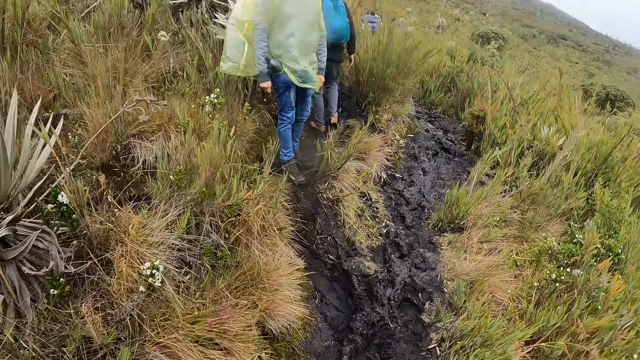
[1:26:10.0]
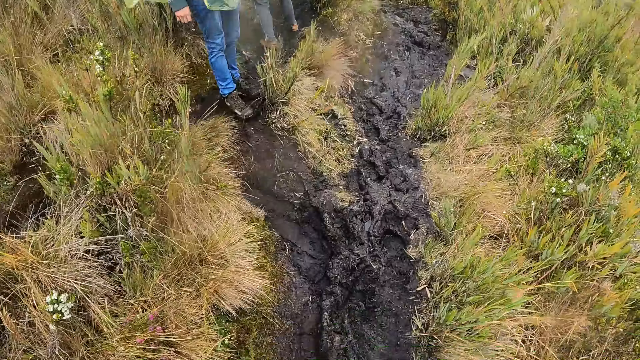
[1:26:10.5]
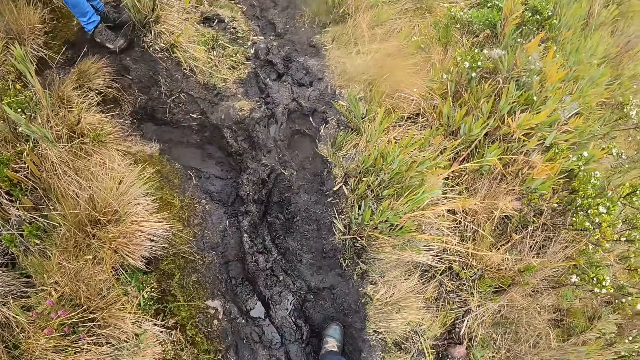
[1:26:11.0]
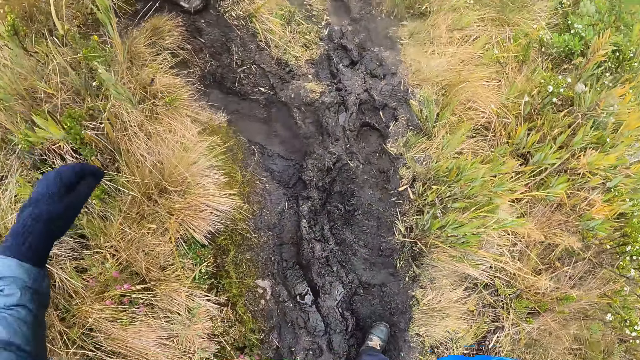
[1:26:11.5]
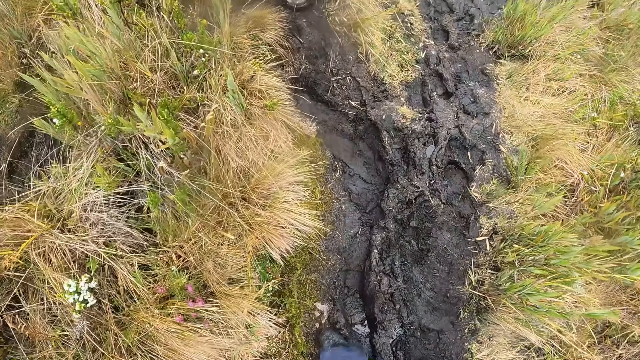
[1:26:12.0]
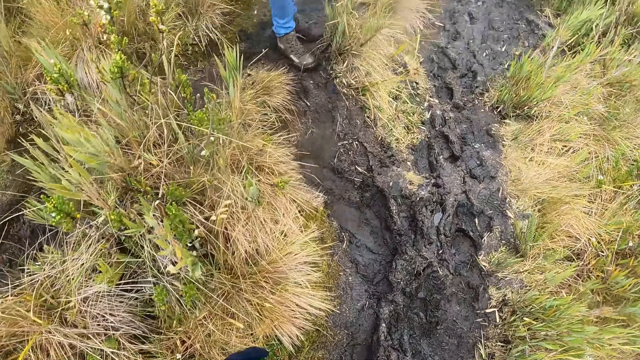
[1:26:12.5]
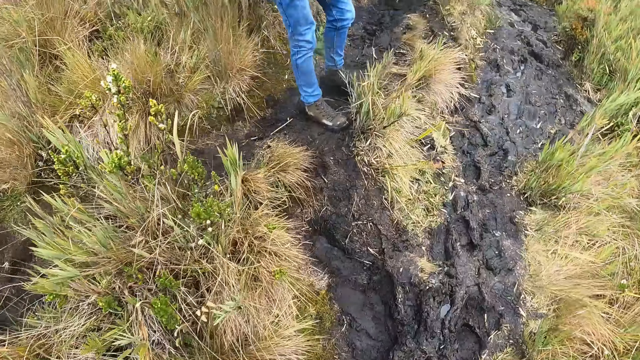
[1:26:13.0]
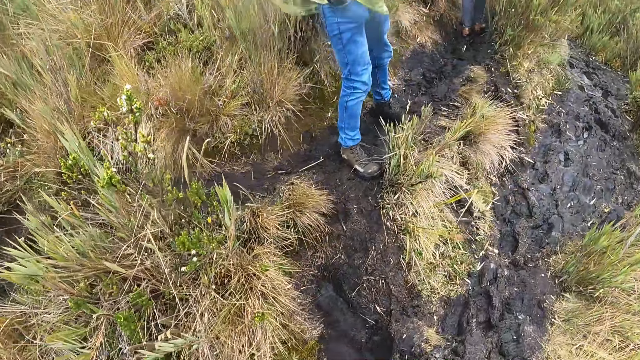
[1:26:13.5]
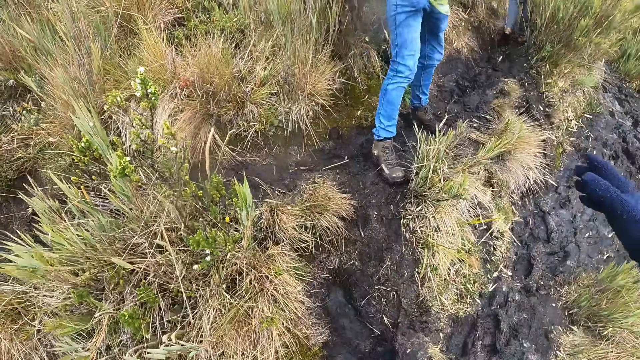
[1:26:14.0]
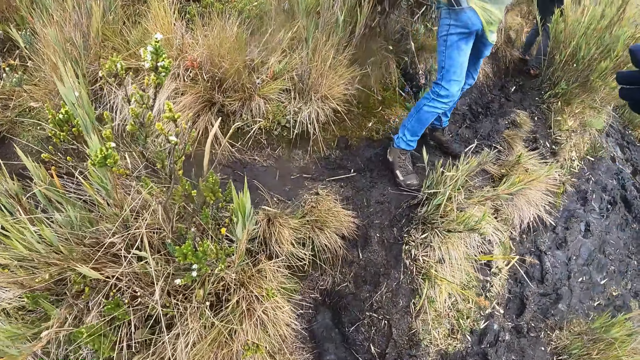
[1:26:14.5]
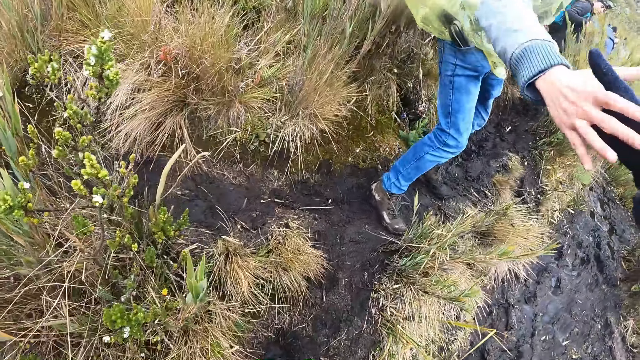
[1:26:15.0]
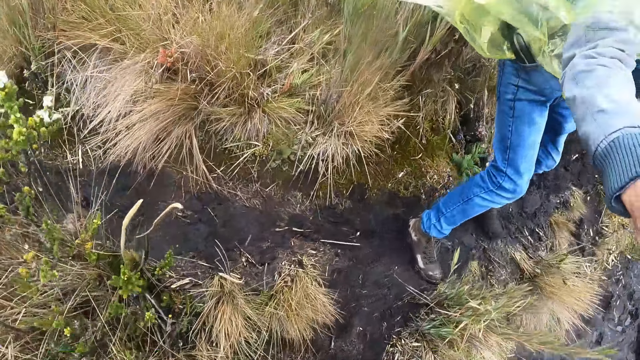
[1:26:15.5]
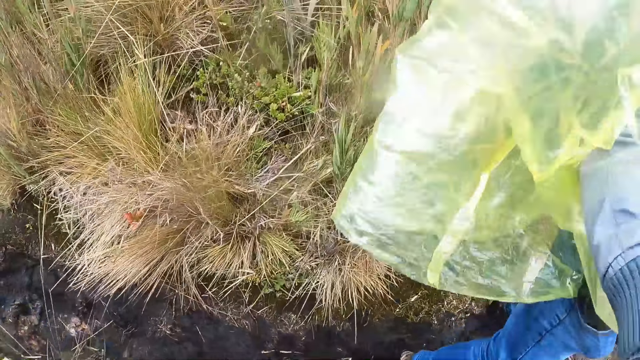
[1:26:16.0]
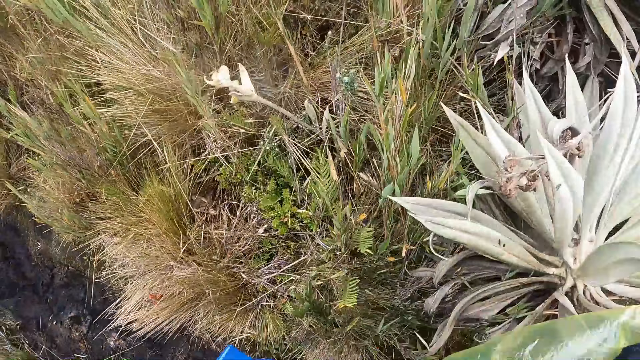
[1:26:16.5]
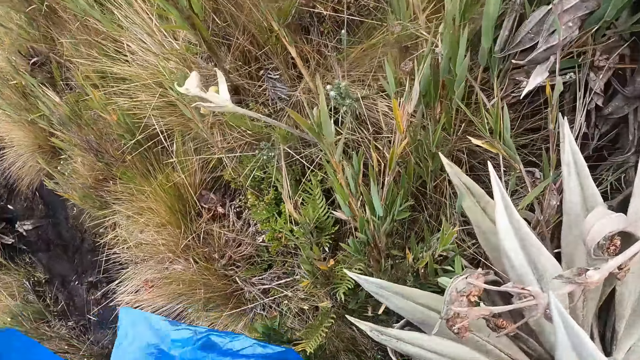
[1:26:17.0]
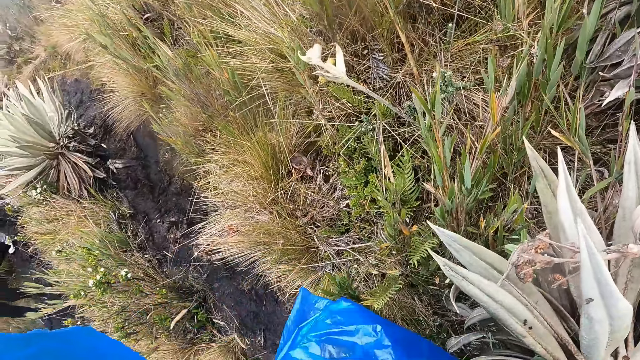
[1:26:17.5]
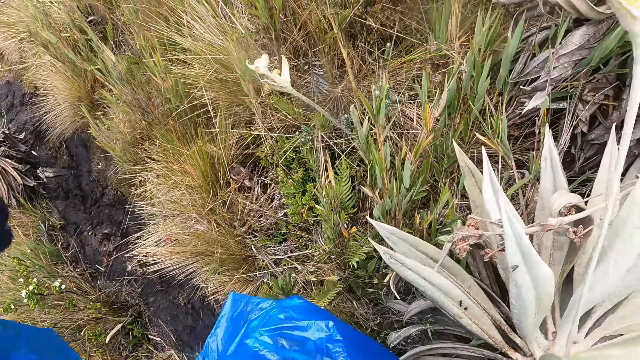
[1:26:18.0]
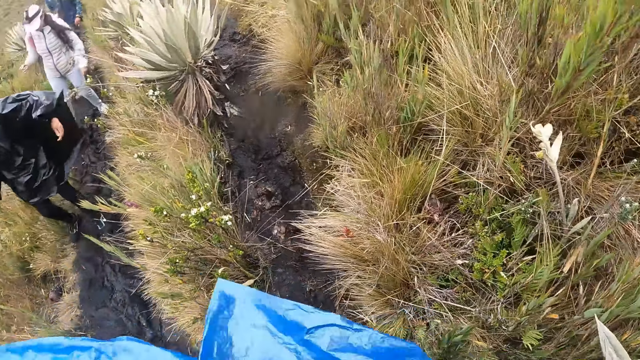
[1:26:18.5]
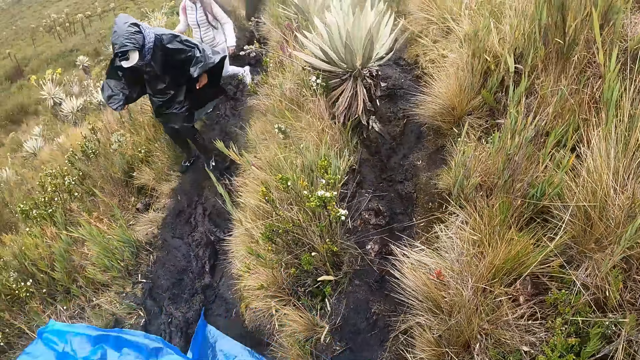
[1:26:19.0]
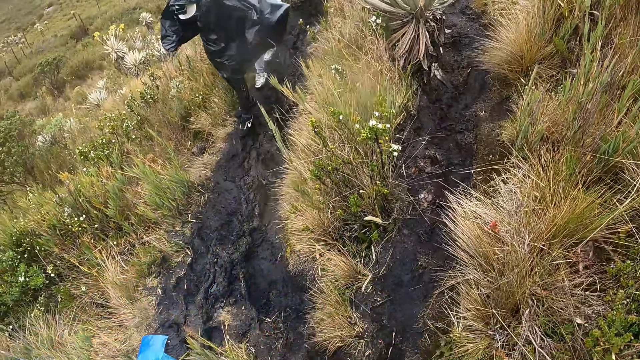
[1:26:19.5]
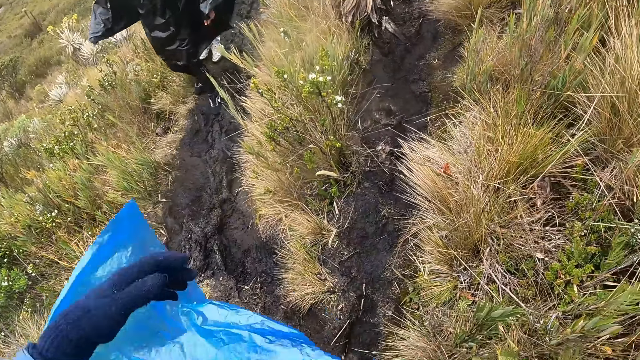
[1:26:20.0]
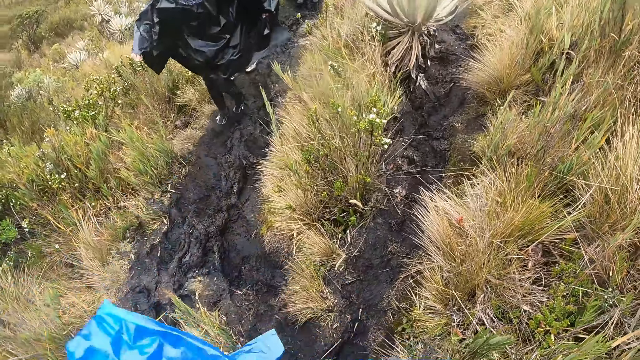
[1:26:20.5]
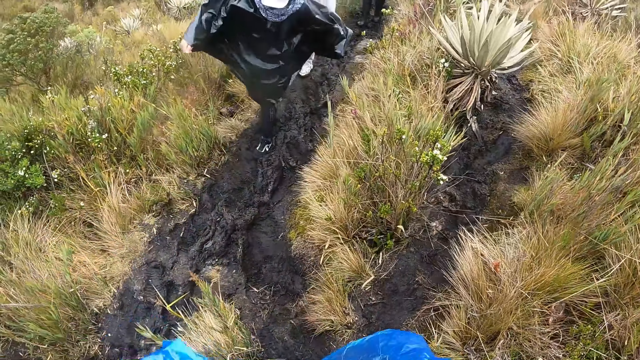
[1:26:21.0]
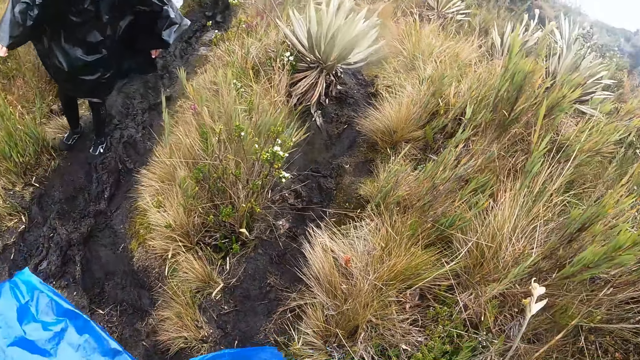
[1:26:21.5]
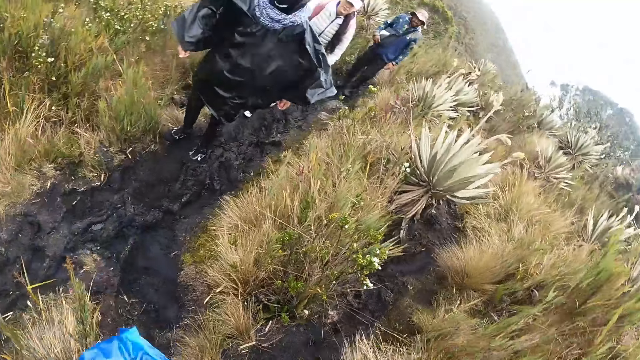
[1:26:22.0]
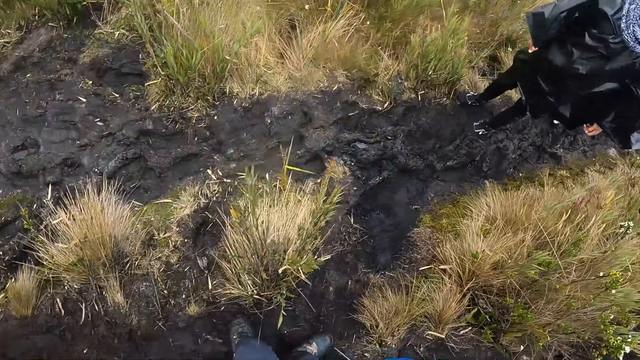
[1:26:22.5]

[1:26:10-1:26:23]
The camera wearer looks around the grassland. A man pulls the camera wearer by her right hand with his right hand. The camera wearer looks around the grassland again.

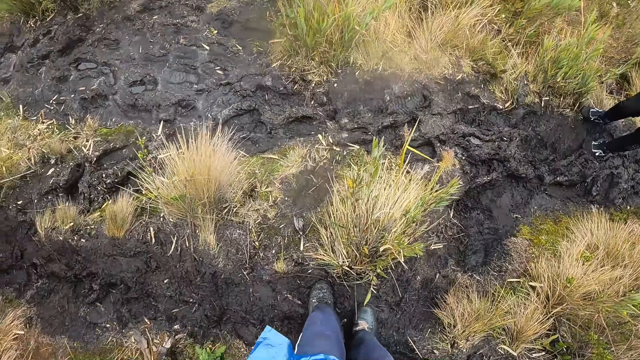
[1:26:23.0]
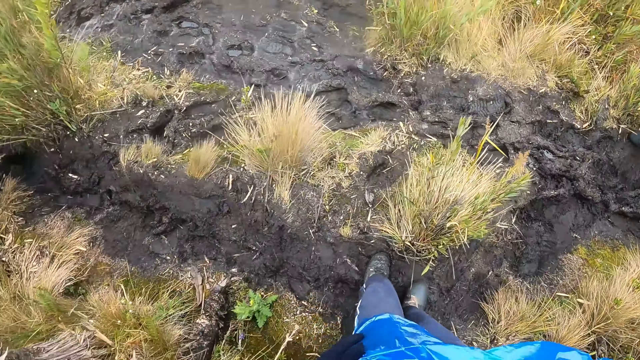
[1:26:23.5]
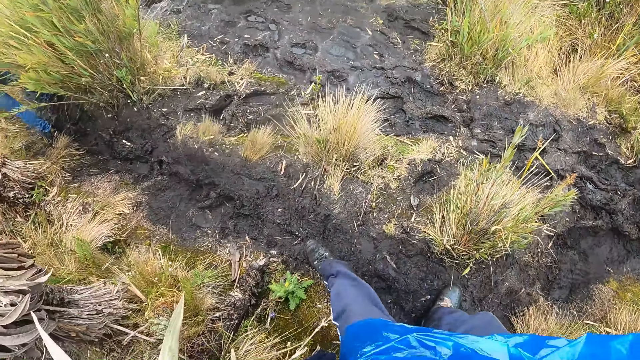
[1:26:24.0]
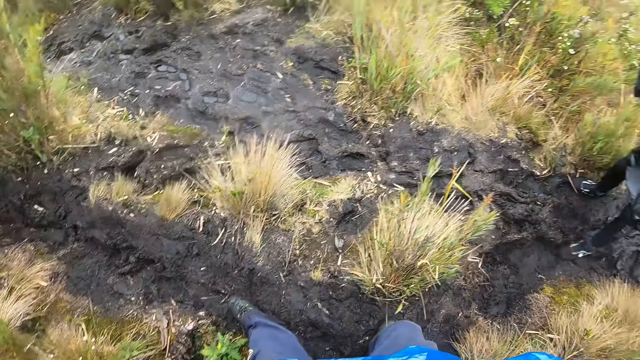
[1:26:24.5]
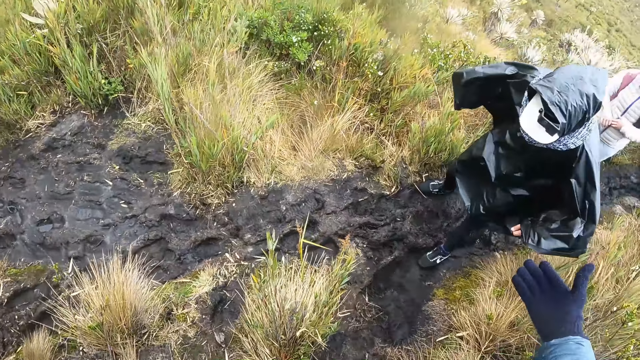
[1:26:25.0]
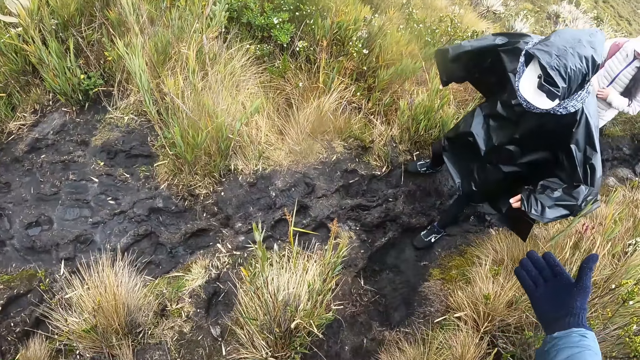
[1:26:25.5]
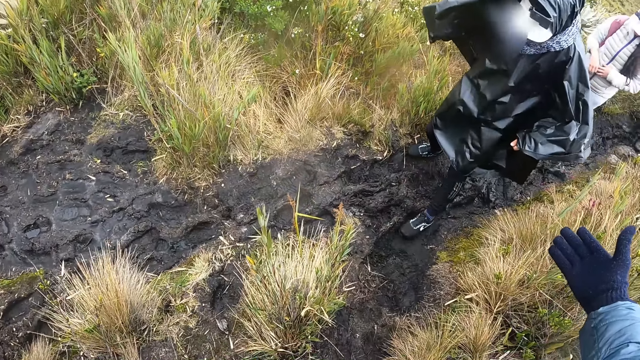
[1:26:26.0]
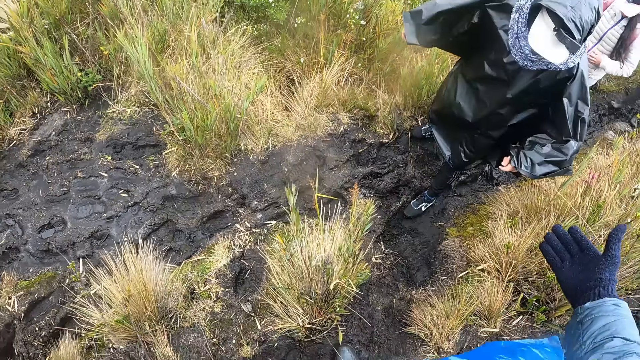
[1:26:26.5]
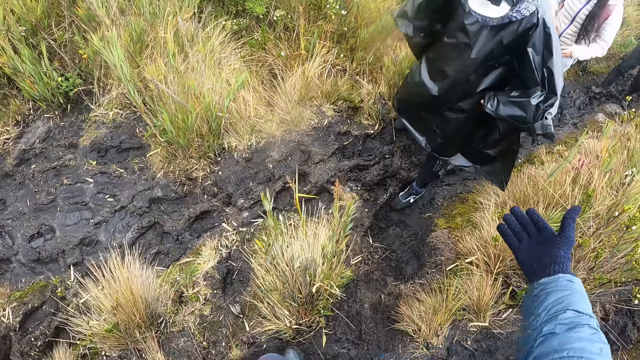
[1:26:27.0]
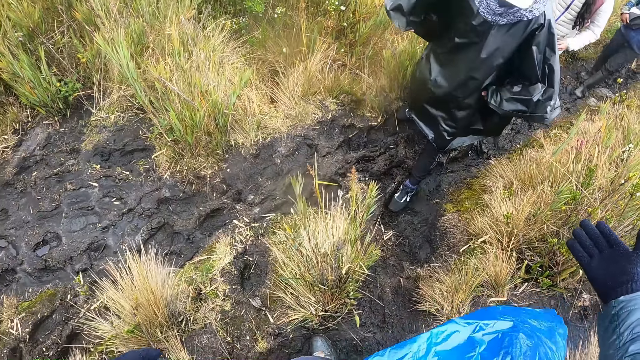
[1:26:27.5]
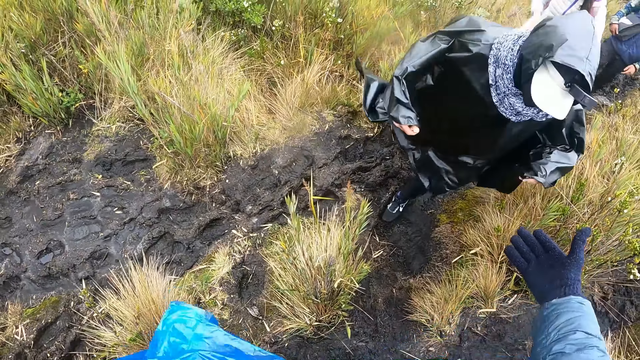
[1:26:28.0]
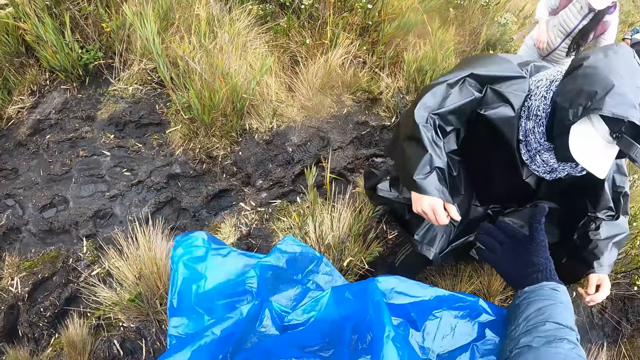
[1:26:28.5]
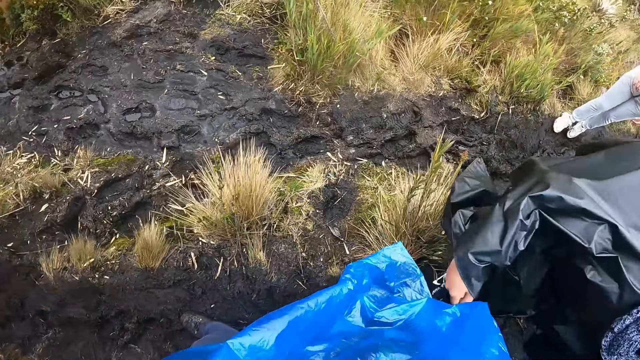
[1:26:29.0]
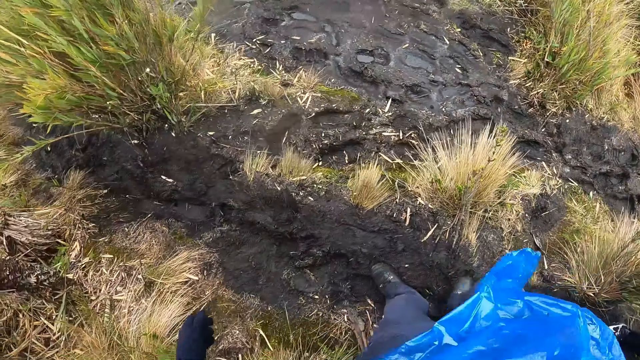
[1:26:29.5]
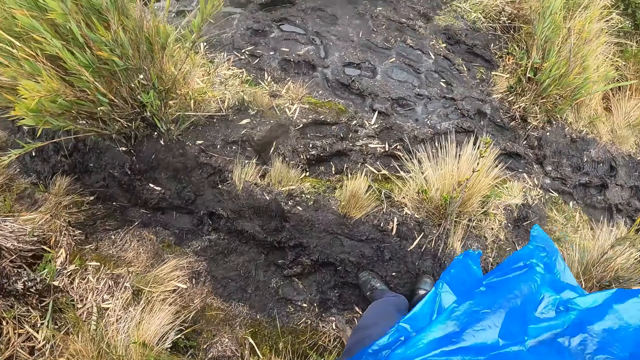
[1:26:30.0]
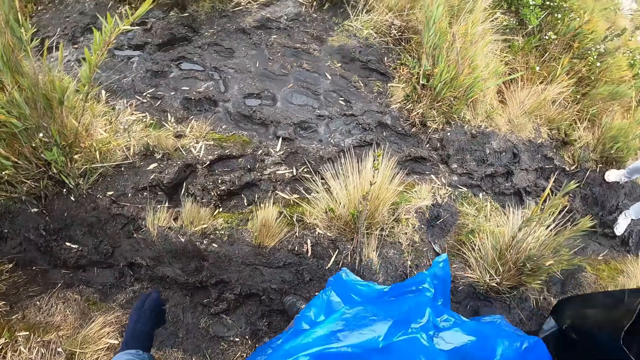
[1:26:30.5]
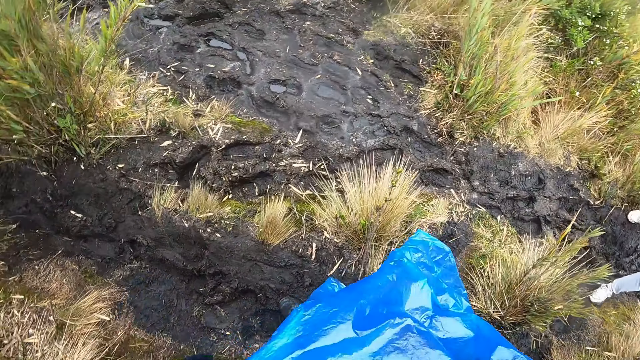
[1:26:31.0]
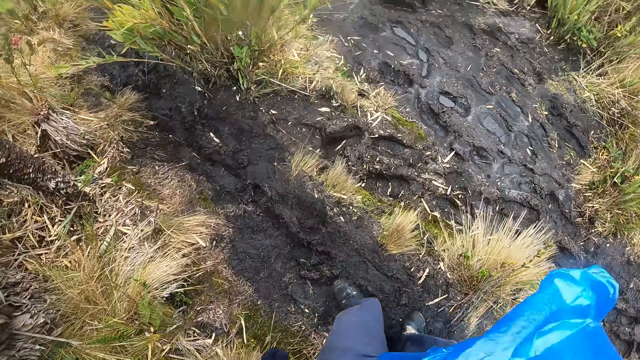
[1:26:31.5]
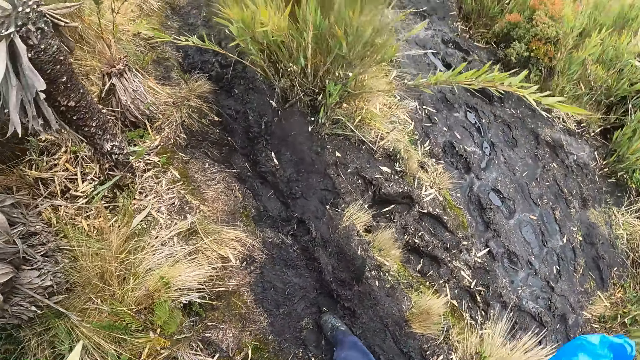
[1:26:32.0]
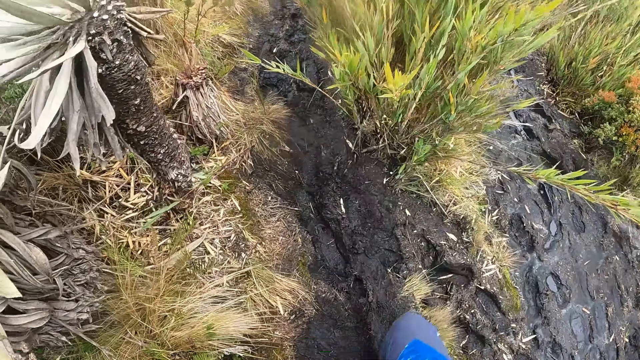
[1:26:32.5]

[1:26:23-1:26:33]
The camera wearer stretches her right hand to a man.
